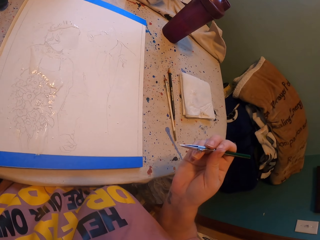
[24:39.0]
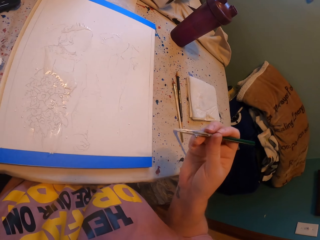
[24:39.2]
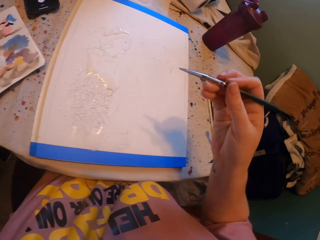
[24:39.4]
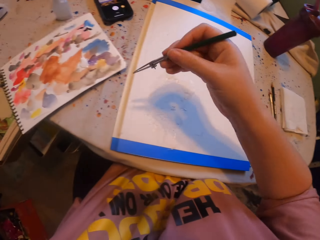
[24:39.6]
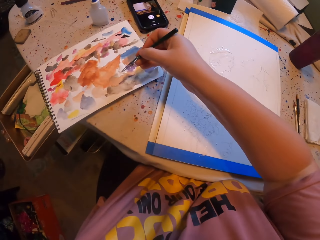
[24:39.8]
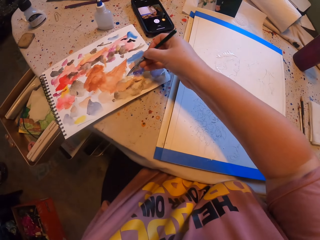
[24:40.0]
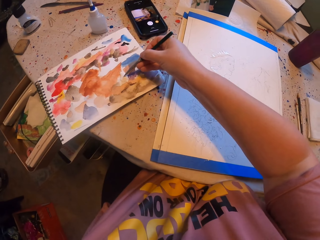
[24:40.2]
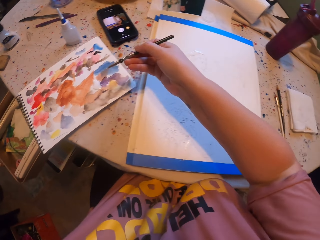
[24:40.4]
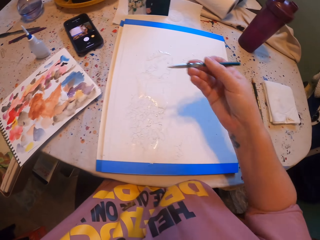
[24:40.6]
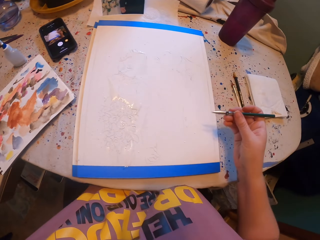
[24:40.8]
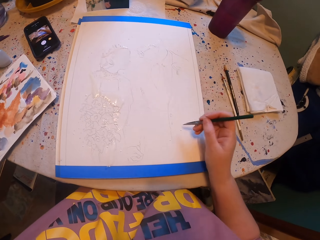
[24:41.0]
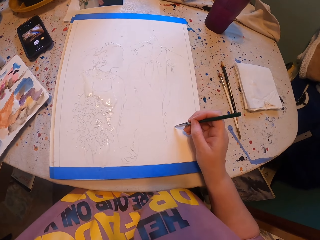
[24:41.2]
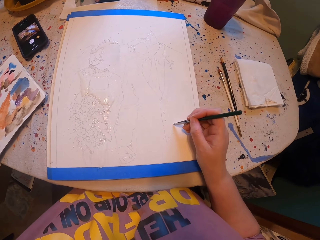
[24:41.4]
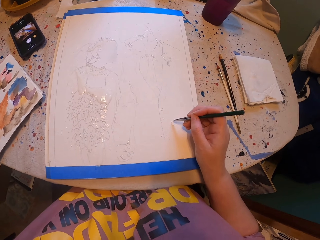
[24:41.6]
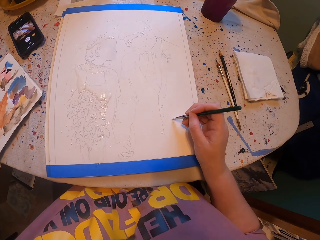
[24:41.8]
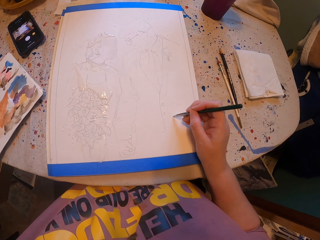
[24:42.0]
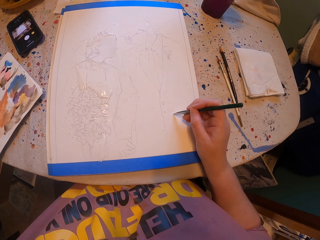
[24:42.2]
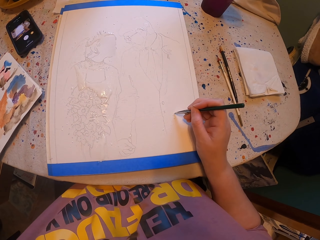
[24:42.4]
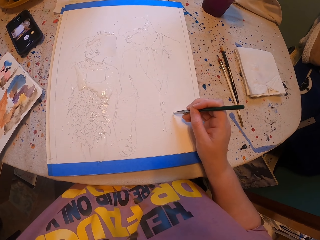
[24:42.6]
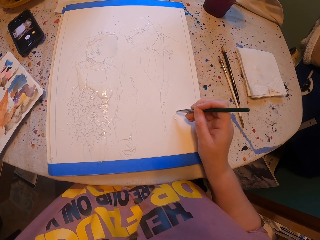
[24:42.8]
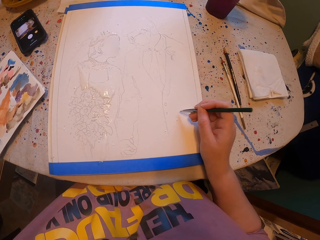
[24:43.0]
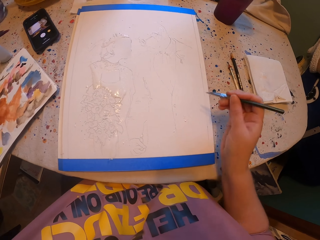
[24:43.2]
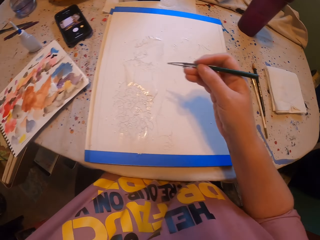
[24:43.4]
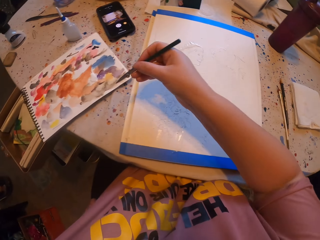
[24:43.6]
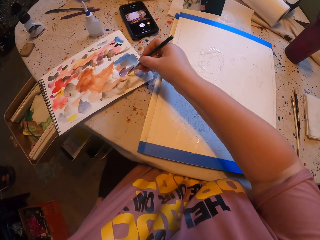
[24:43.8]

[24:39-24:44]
The camera wearer rubs a pen brush on the ink paper. They paint a picture with the pen brush.

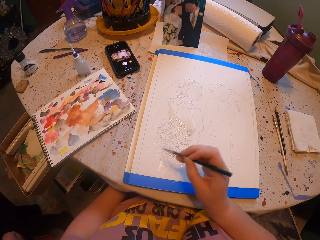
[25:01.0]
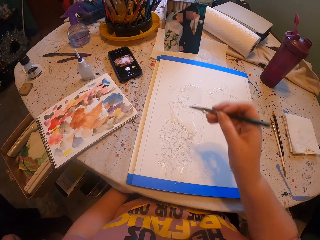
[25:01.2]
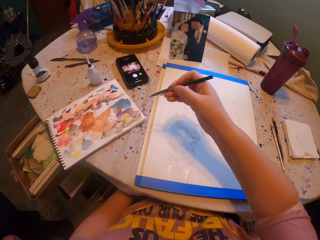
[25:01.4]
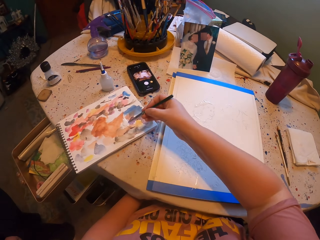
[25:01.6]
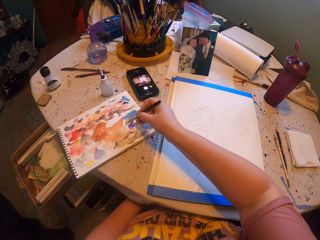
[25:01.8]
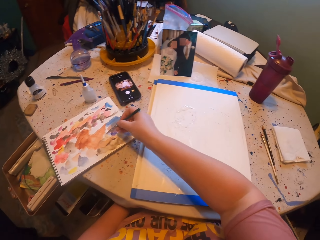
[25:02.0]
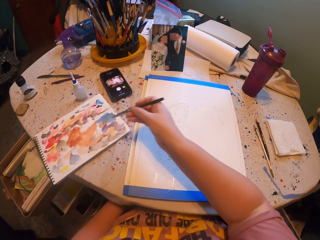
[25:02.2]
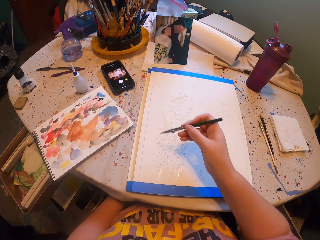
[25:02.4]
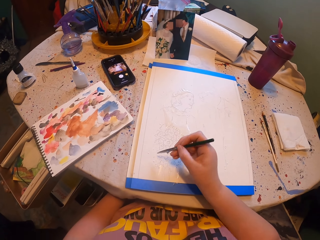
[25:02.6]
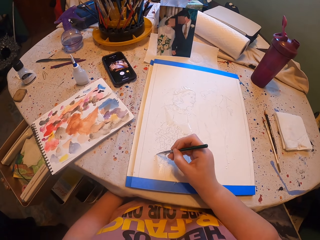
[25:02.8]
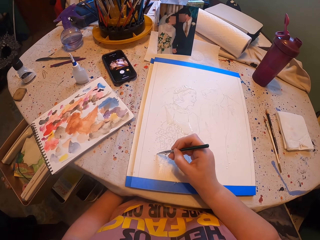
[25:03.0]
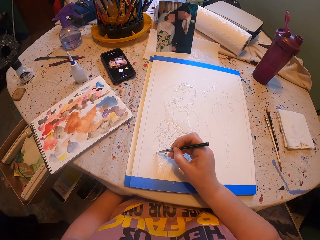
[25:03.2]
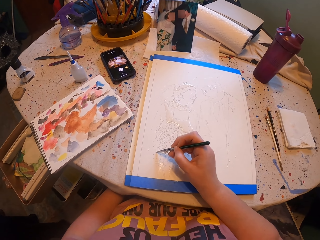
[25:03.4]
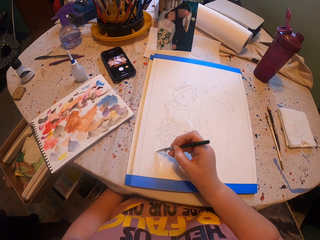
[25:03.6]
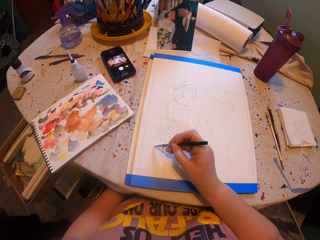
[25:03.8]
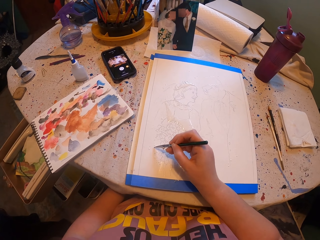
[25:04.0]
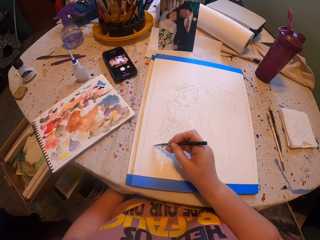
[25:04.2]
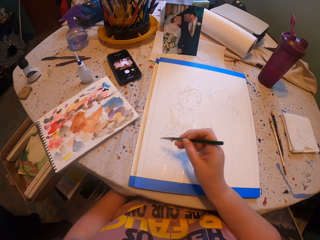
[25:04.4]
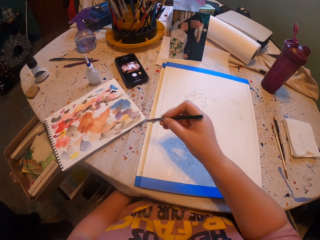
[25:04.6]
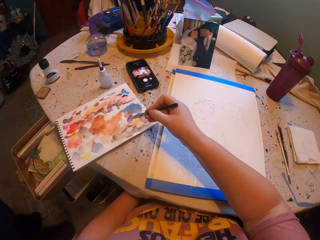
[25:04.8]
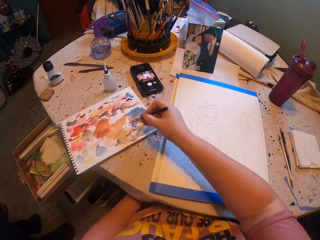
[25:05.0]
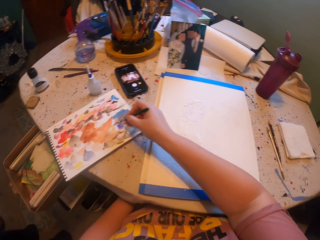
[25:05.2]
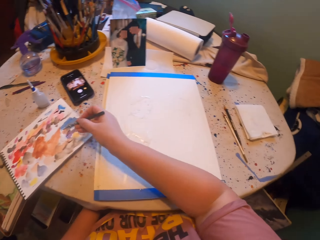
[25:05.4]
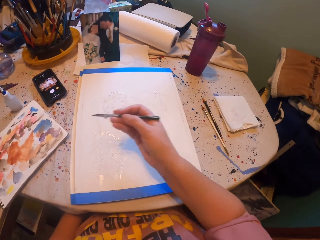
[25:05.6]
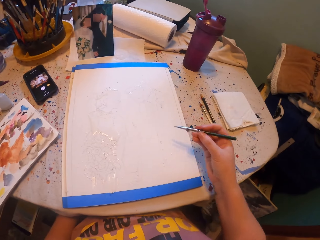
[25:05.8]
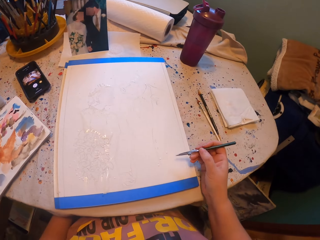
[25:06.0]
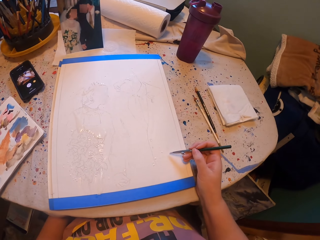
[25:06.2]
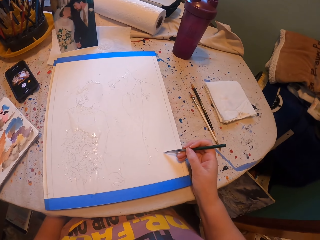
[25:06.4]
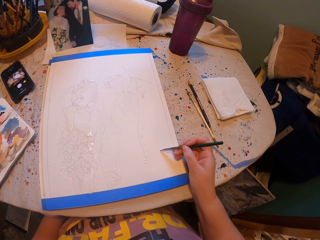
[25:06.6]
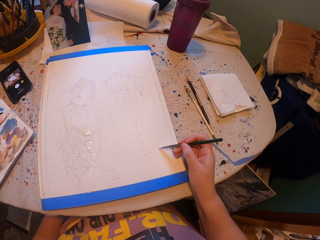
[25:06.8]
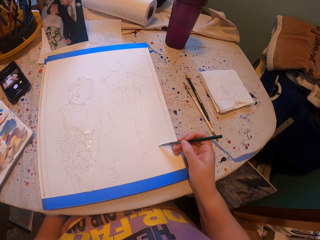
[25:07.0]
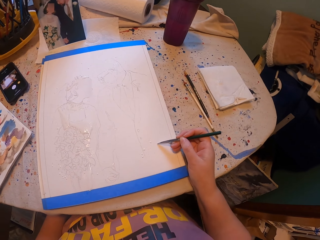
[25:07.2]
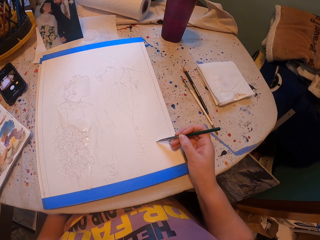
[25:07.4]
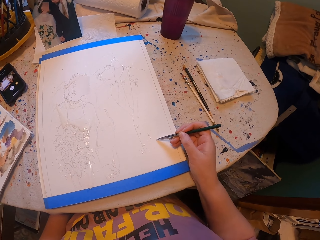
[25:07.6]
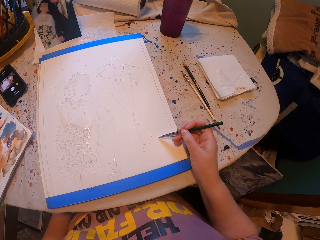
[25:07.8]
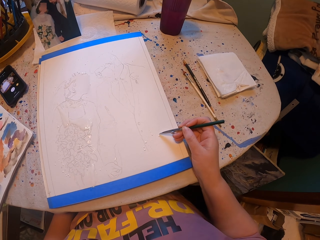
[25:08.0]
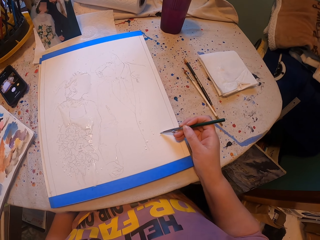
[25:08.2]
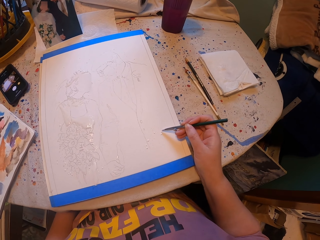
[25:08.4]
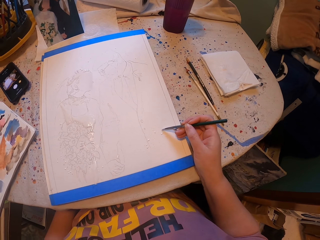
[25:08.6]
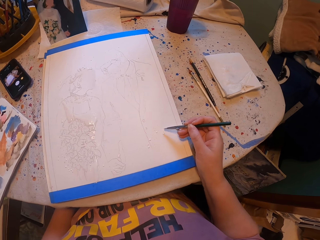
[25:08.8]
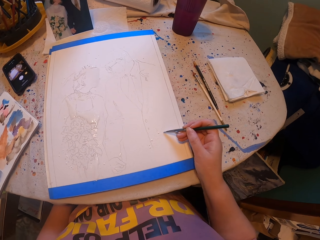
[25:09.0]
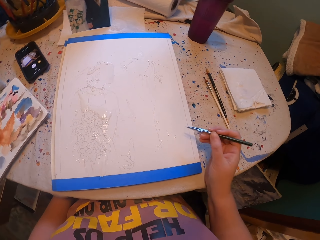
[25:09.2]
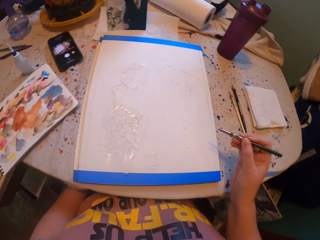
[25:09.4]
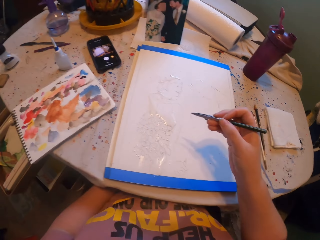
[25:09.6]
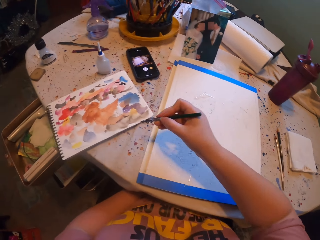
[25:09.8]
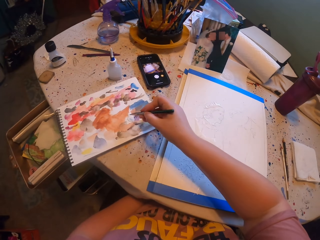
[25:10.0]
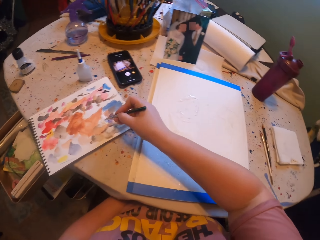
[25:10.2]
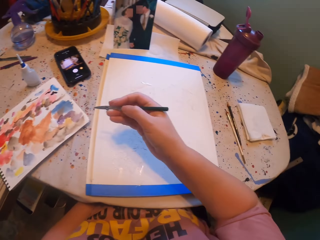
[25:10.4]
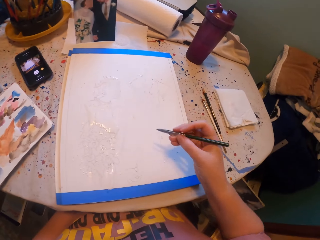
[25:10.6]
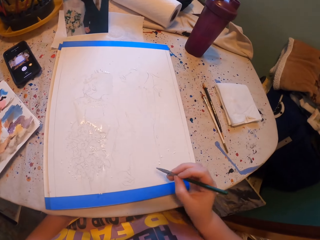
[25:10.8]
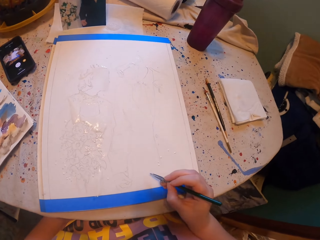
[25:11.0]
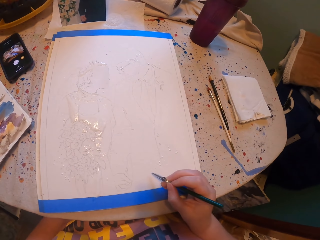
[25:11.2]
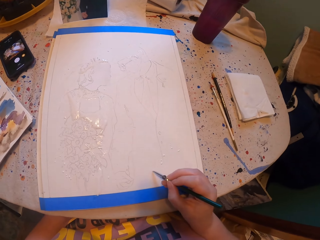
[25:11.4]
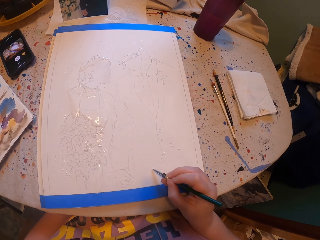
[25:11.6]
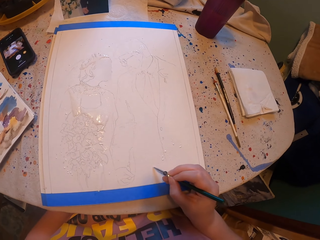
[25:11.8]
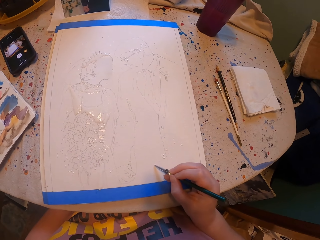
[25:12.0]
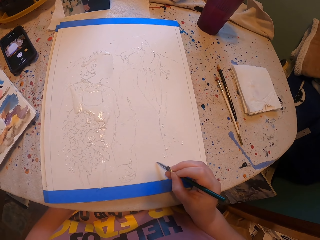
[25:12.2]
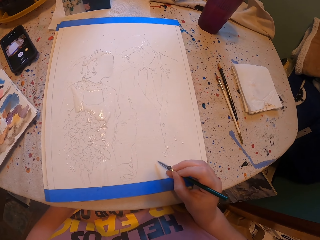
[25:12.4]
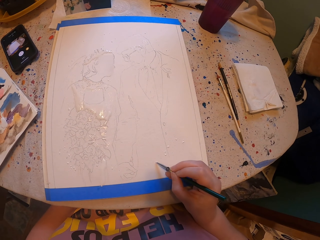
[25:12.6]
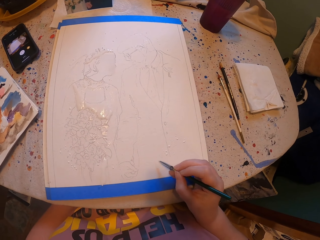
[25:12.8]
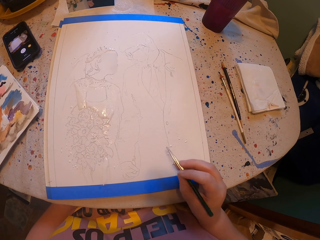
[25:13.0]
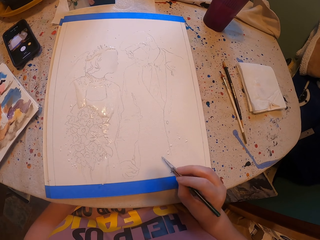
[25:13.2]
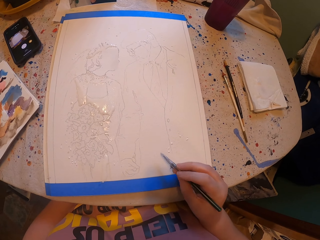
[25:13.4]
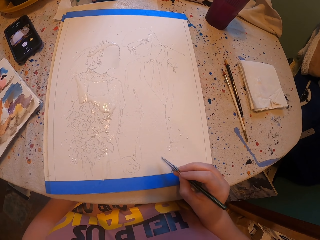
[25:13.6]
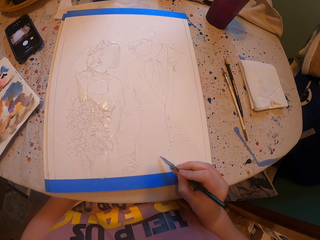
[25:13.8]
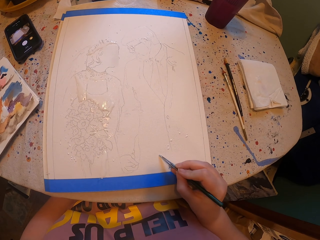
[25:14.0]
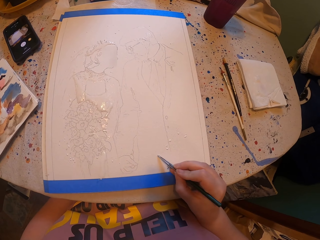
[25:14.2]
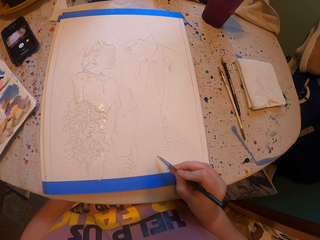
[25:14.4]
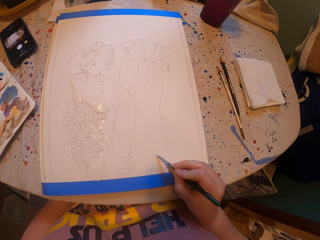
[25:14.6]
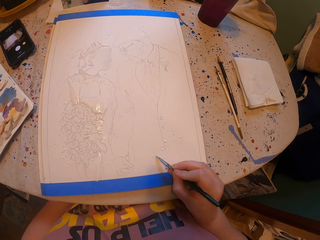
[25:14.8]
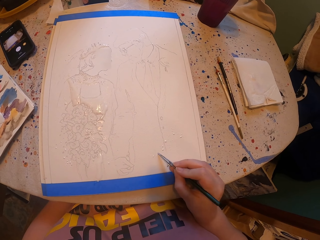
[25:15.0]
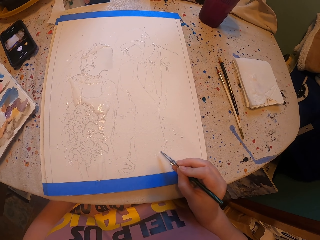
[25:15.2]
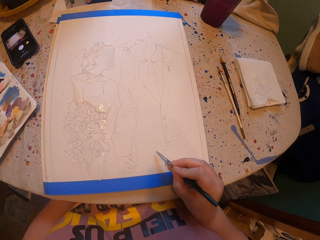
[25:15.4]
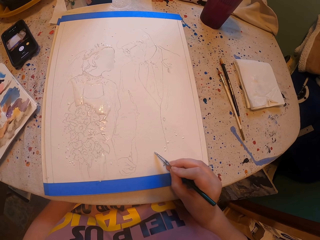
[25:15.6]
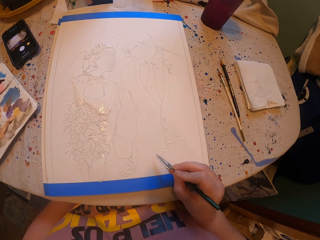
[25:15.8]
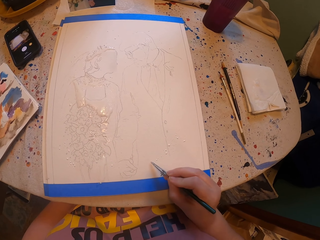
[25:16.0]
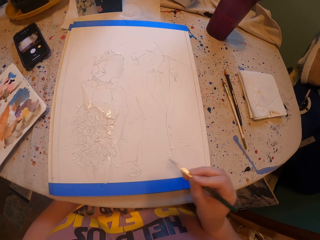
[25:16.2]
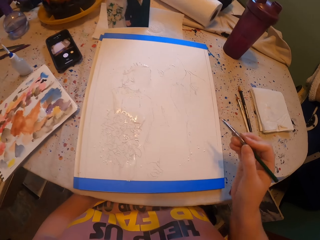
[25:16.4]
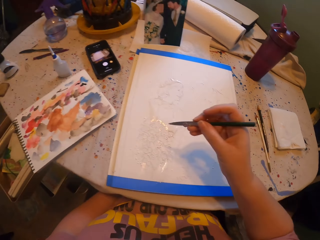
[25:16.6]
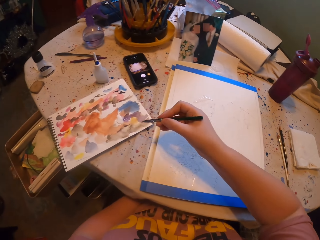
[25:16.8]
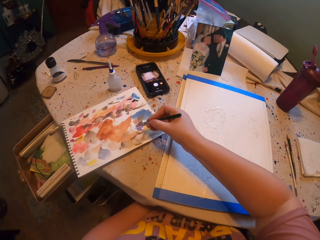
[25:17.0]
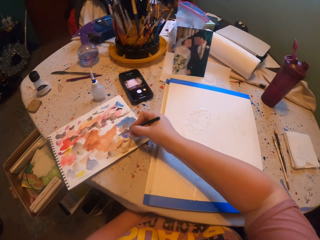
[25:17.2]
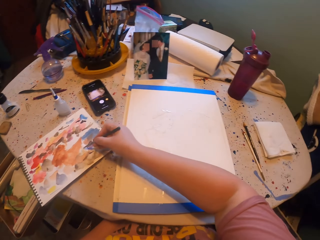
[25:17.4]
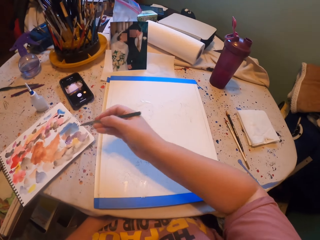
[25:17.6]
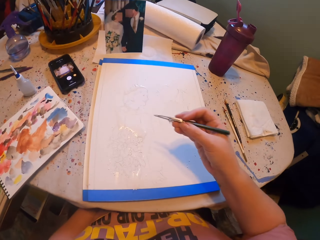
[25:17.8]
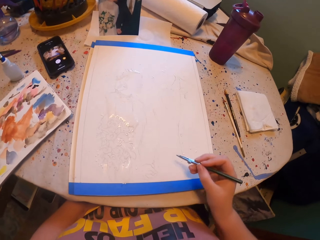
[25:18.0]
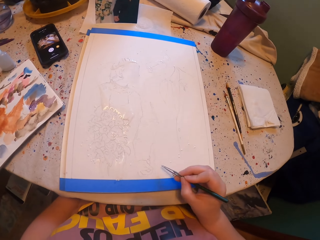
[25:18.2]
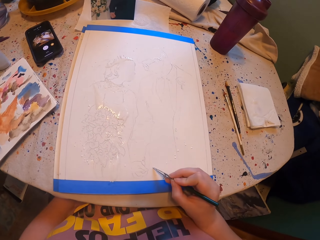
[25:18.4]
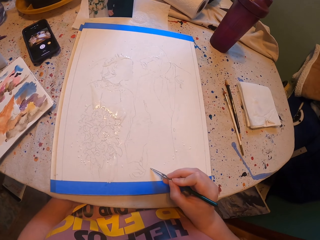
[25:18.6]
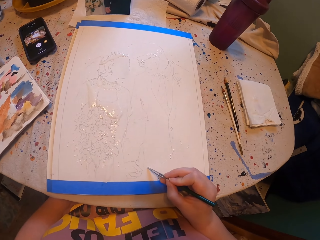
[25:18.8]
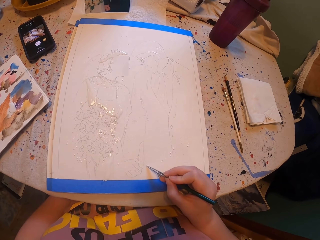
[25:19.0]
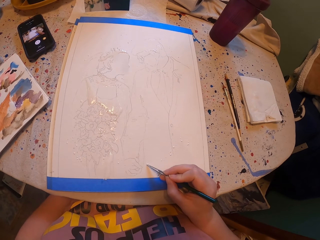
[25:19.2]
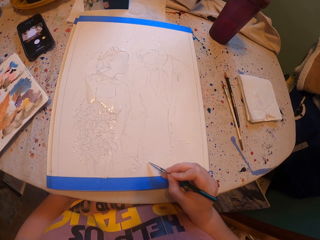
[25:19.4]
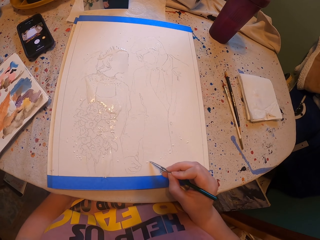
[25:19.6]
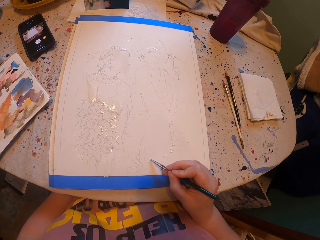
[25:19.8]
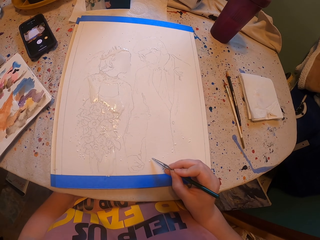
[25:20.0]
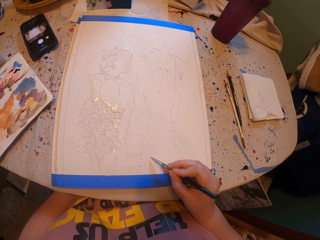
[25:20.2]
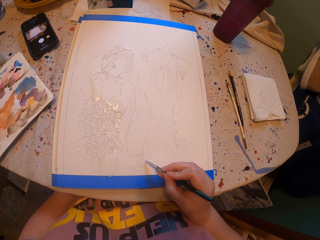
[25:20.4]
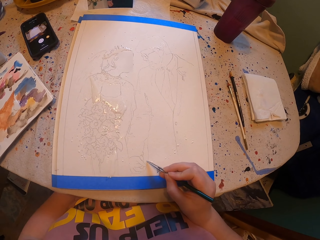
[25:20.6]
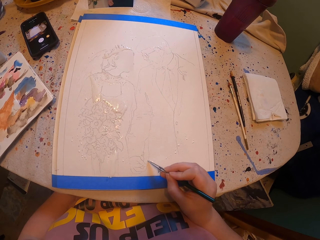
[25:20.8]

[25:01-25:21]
The camera wearer rubs a pen brush on the ink paper. They paint a picture with the pen brush. They rub the pen brush on the ink paper. They paint a picture with the pen brush. They rub the pen brush on the ink paper. They paint a picture with the pen brush. They rub the pen brush on the ink paper. They paint a picture with the pen brush.
